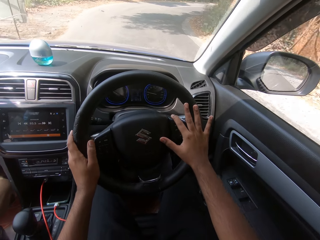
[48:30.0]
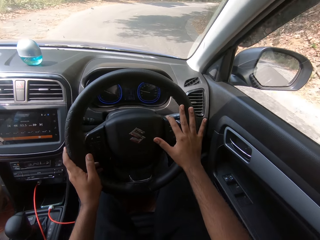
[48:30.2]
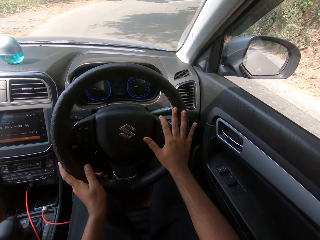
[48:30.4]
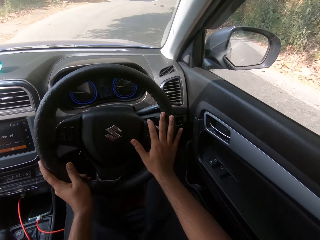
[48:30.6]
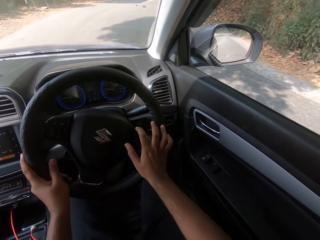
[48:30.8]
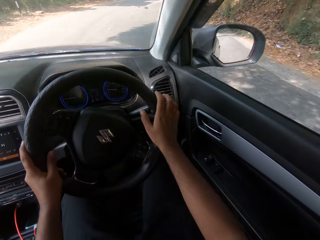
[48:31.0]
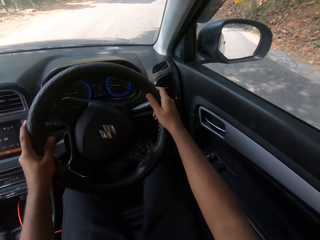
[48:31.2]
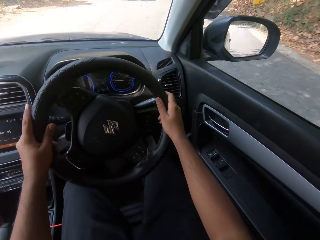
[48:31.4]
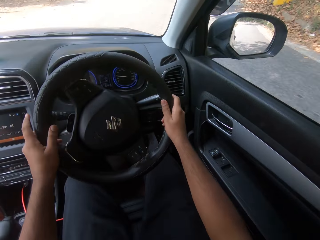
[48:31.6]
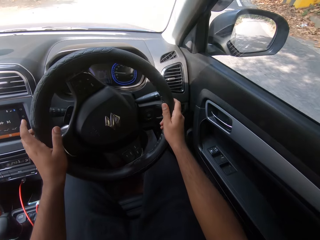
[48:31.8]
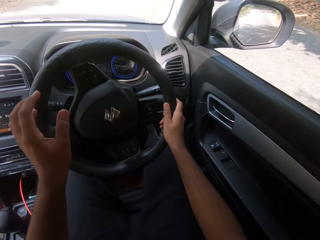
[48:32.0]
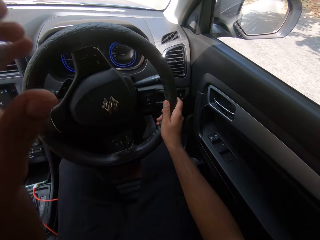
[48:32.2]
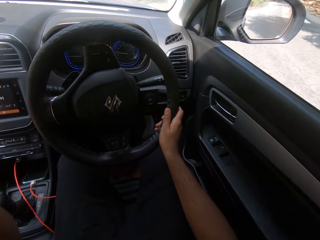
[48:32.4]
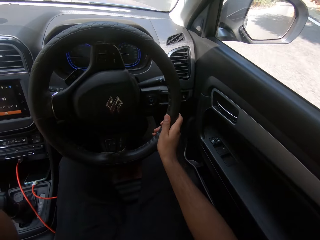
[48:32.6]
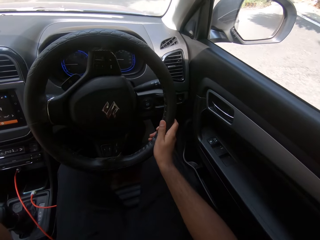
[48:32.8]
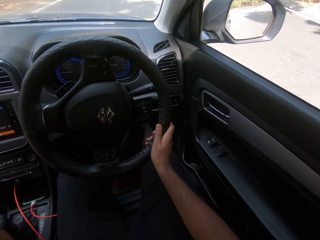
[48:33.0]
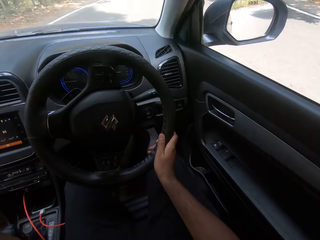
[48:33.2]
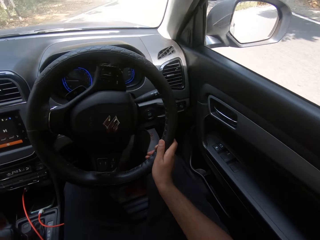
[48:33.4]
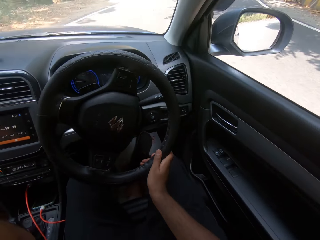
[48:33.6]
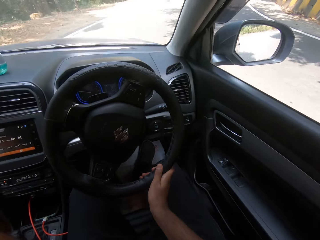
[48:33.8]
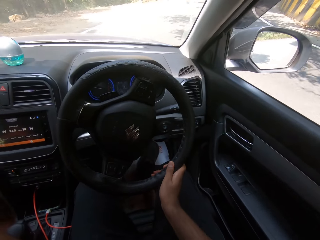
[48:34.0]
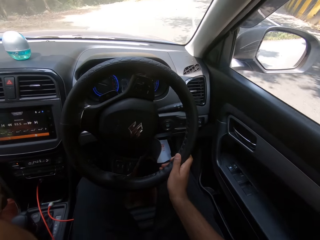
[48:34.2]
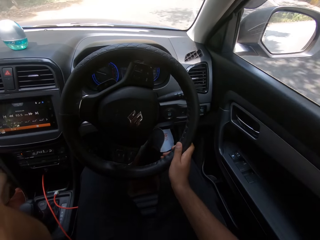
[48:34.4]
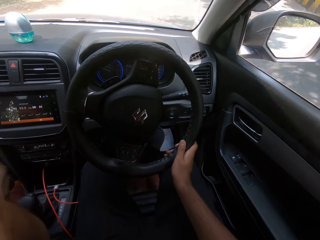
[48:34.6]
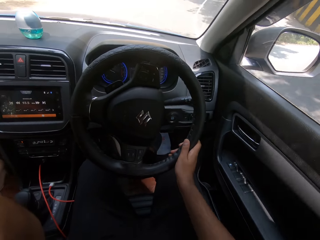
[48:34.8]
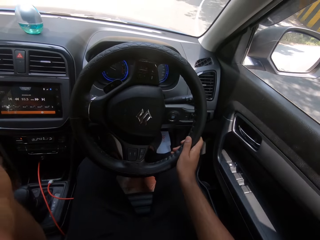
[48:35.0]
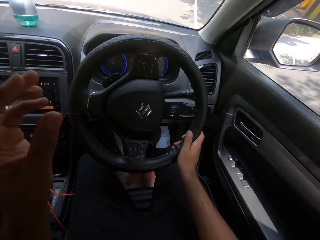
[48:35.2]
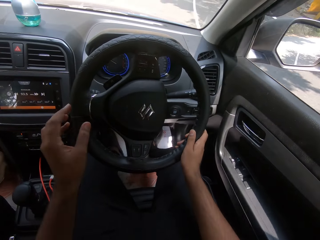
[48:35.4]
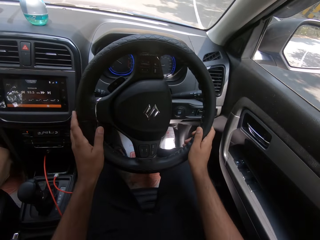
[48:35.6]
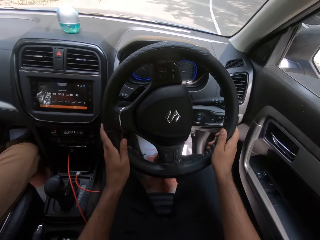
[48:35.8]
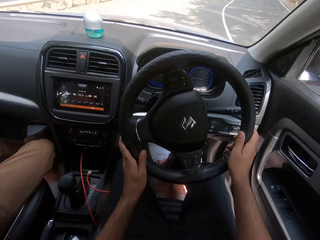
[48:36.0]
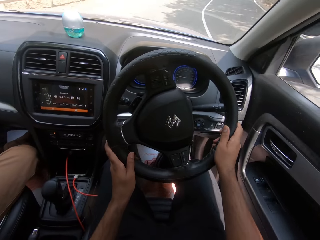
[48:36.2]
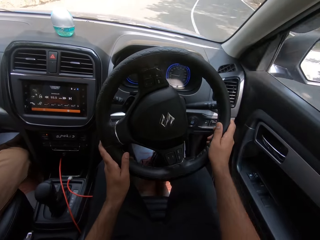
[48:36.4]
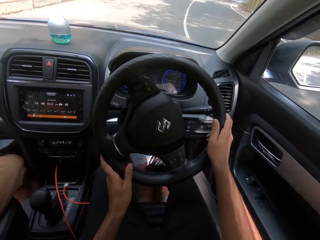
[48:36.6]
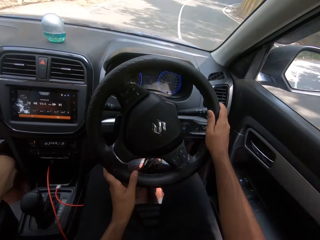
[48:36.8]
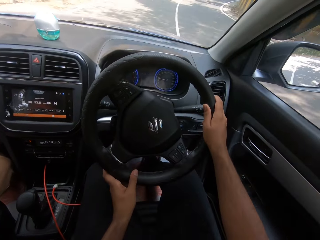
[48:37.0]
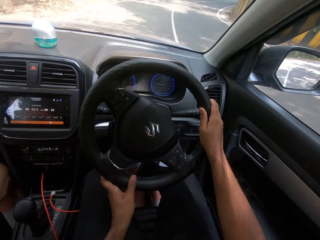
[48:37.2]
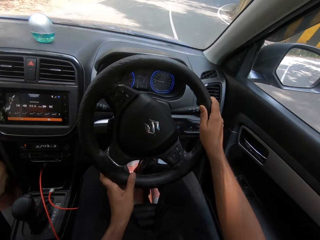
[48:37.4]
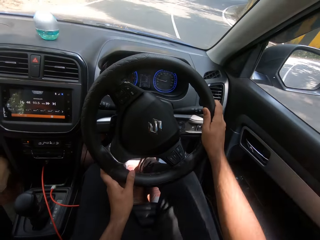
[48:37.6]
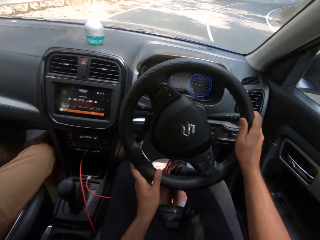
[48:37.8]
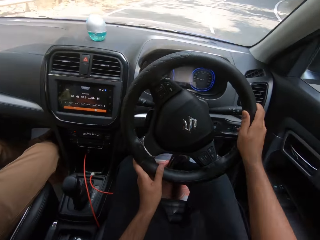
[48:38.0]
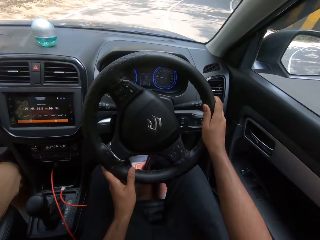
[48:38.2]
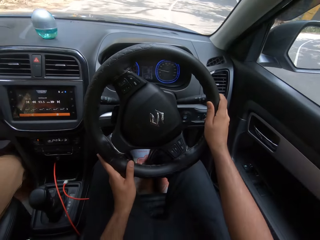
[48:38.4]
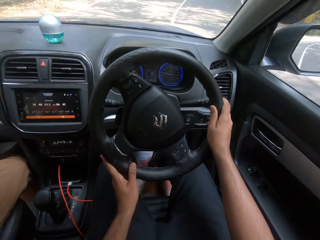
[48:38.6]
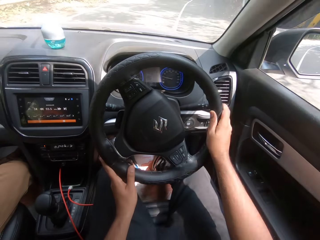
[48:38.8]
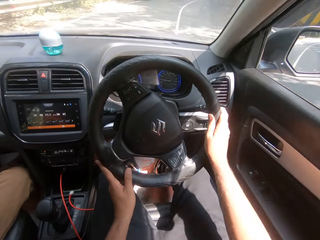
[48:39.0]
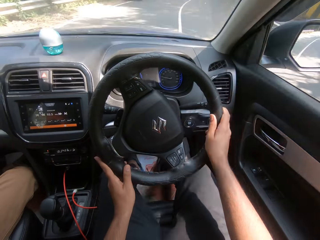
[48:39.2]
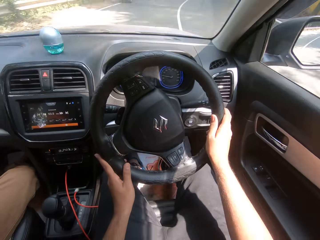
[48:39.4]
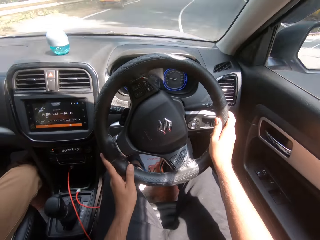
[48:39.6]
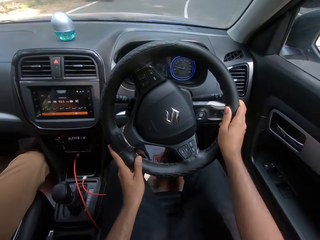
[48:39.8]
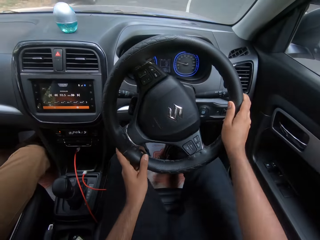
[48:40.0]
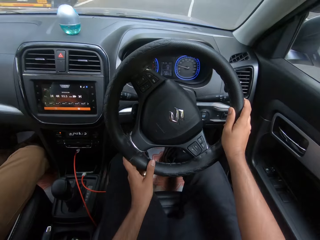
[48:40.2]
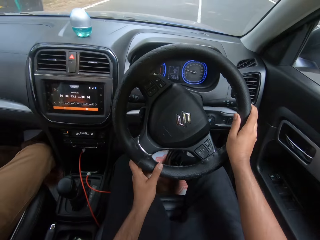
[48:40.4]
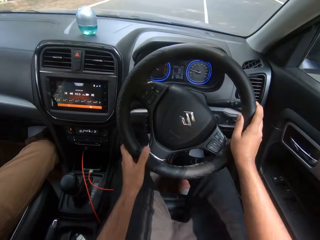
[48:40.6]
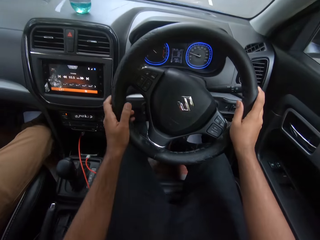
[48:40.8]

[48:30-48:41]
The camera wearer drives the car on the road with his right hand. He touches his face with his left hand. He drives the car on the road with both hands.

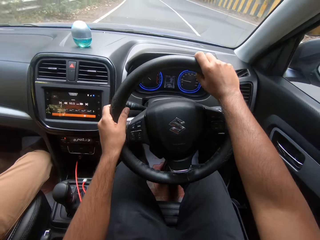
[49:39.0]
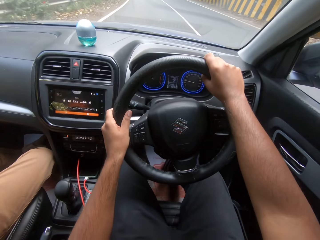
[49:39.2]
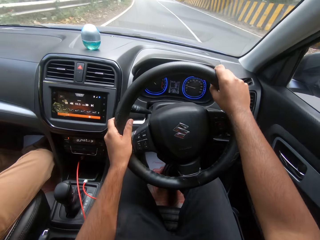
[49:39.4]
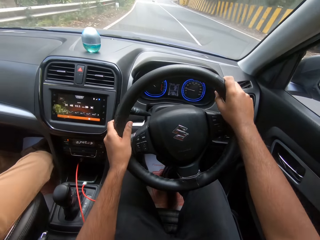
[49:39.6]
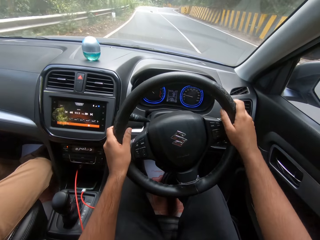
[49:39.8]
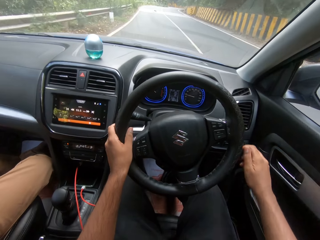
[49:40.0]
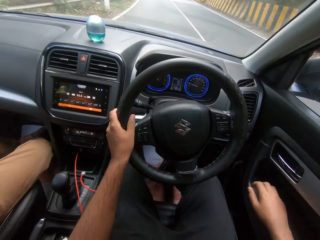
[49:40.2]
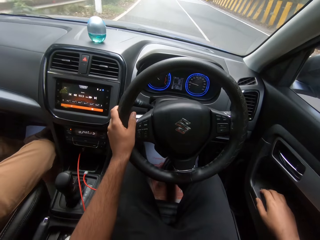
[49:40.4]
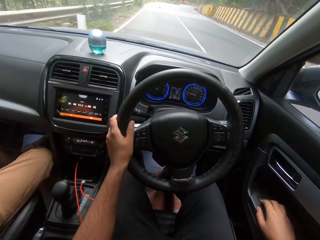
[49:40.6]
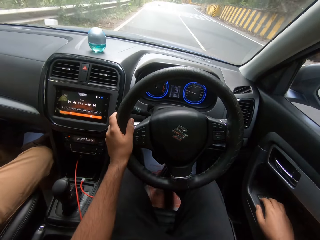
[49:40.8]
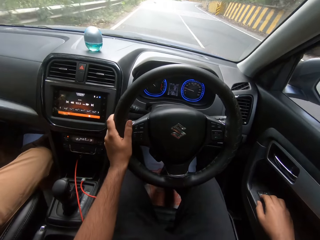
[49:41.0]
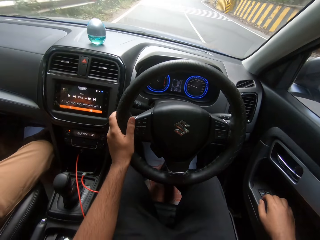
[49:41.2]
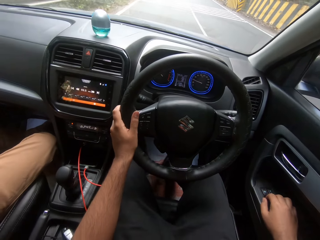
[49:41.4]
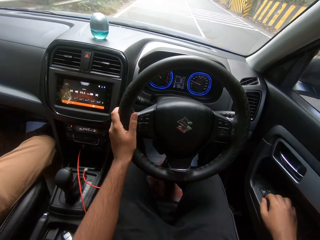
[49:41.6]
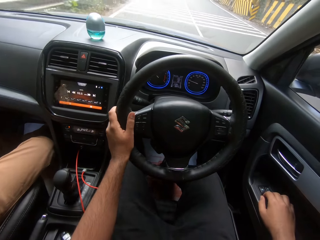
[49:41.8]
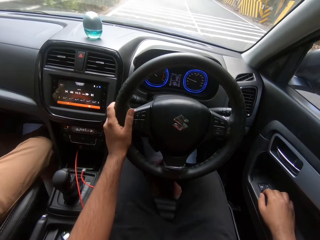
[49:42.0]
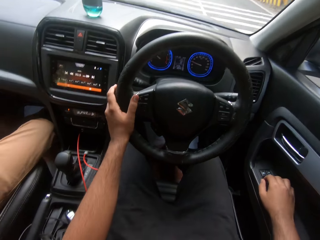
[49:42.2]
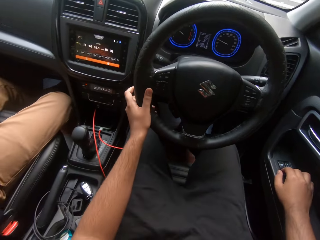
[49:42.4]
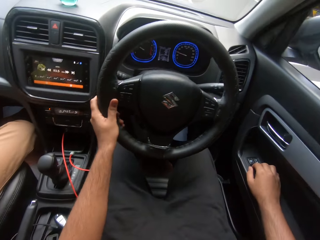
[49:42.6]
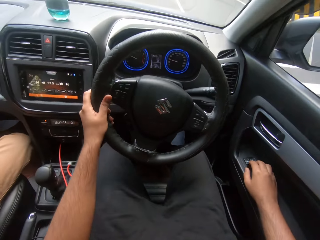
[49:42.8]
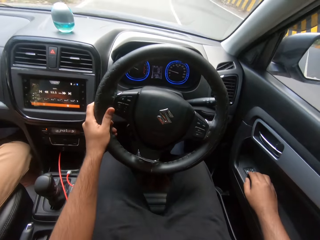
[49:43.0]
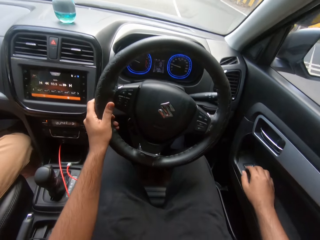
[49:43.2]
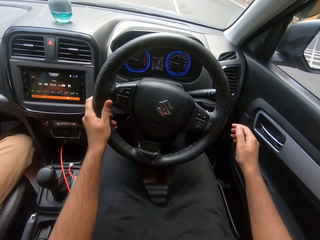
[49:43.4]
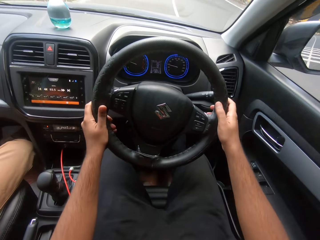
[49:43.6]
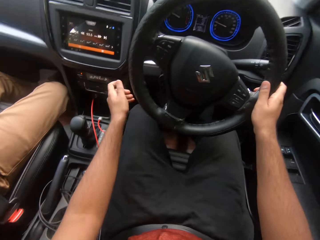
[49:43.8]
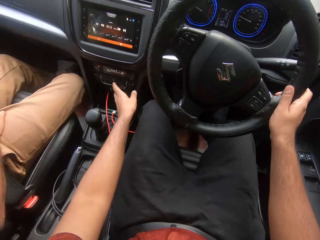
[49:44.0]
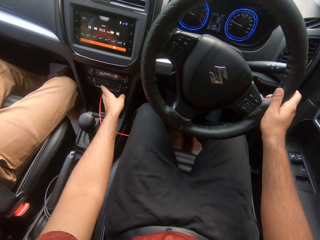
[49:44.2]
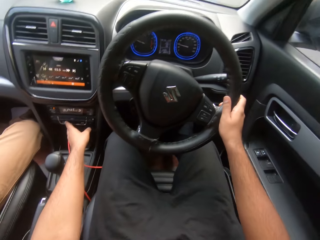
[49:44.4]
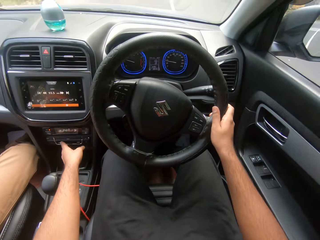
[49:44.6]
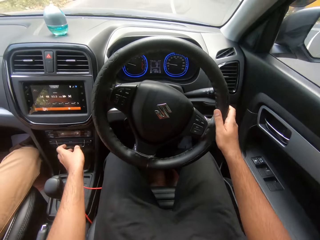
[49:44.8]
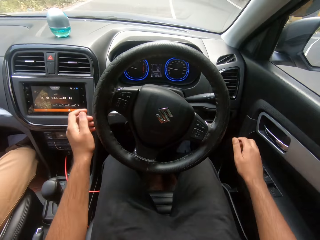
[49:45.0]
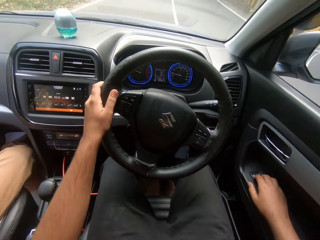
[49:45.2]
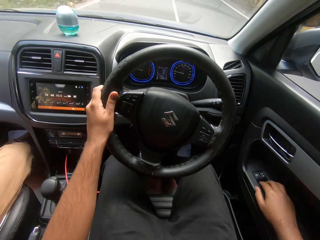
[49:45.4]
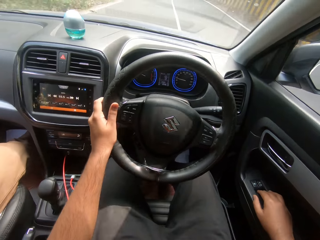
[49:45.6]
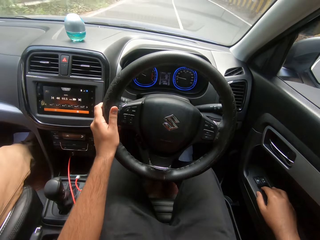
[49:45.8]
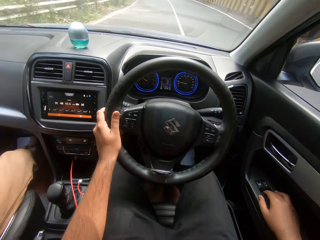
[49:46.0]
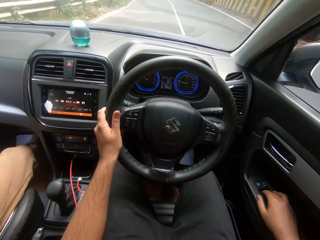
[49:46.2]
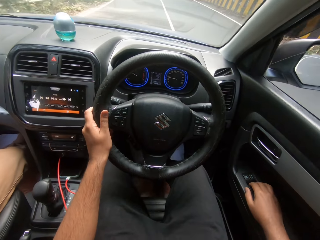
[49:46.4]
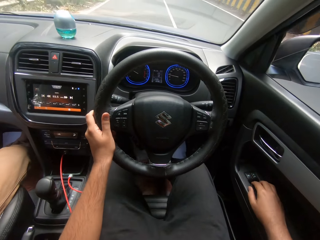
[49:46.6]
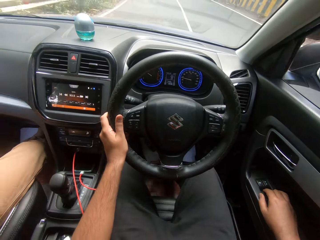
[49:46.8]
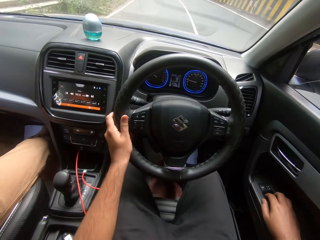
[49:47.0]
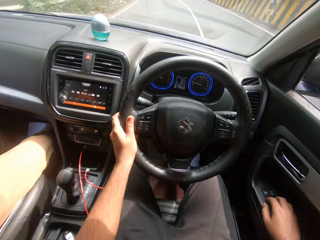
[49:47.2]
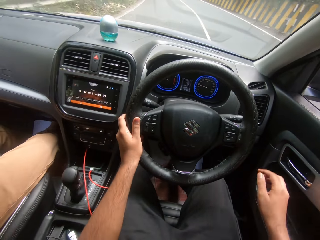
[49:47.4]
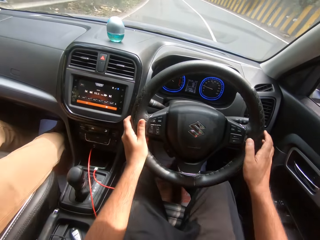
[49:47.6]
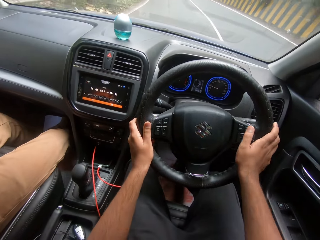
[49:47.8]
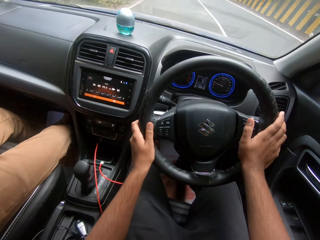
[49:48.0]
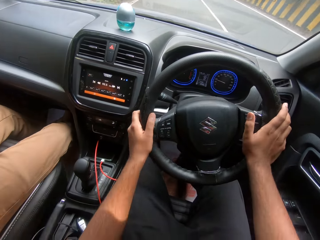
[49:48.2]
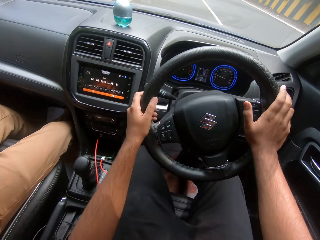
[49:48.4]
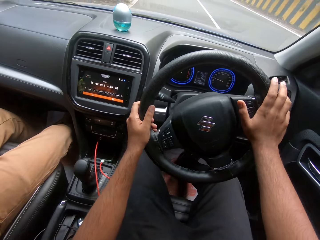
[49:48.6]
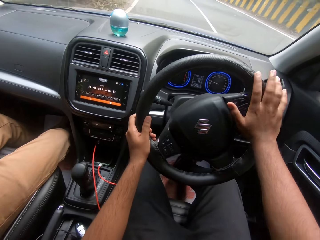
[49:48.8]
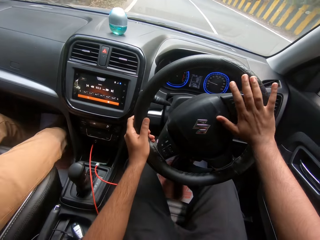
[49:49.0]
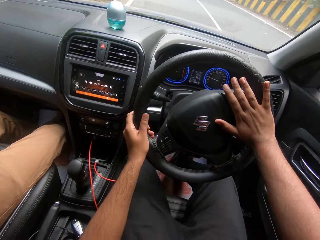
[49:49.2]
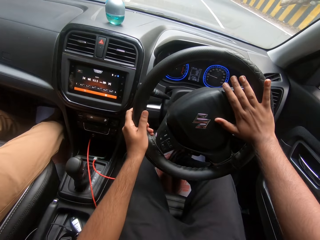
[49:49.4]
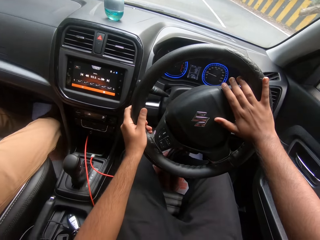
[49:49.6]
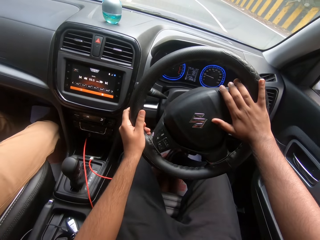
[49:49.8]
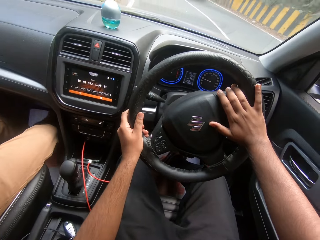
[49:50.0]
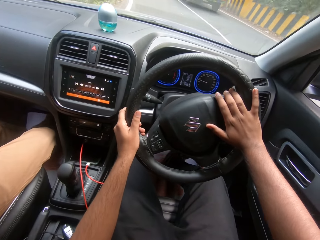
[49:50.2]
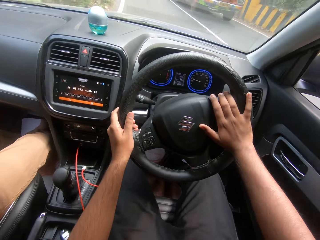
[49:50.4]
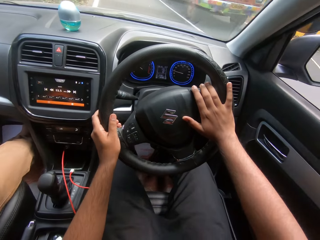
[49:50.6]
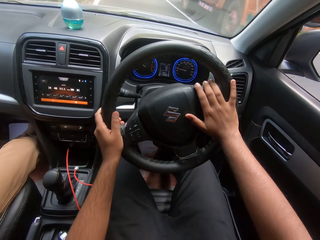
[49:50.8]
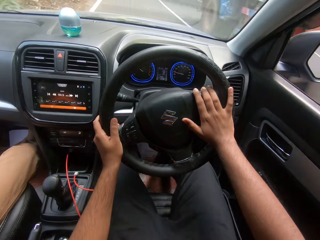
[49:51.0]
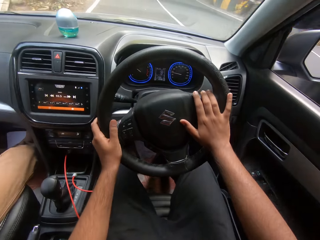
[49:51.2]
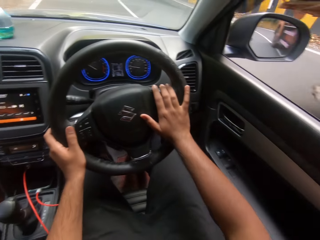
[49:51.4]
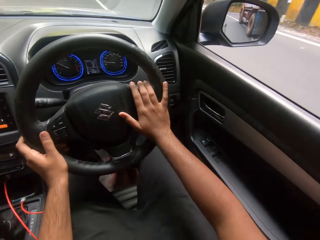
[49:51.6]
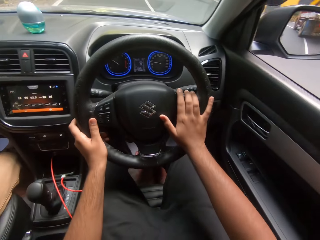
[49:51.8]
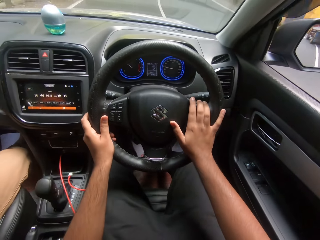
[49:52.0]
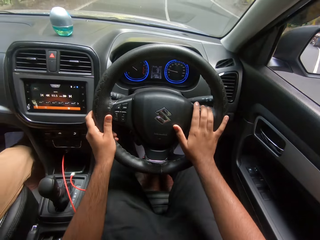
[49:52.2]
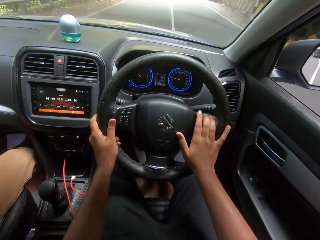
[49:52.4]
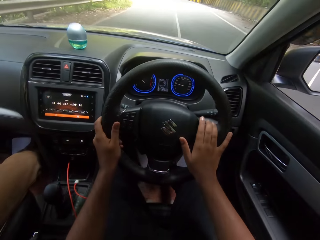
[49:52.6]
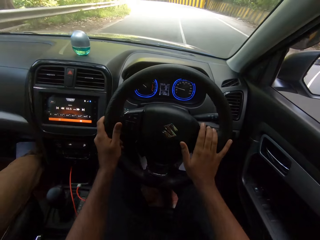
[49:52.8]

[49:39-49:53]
The camera wearer drives. He touches the car door. He touches the dashboard with his left hand. He drives the car on the road with both hands. He touches the dashboard with his left hand. He places his right hand on the door. He holds the steering with his hands. He drives past a wine truck.
